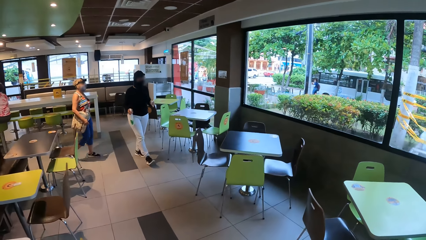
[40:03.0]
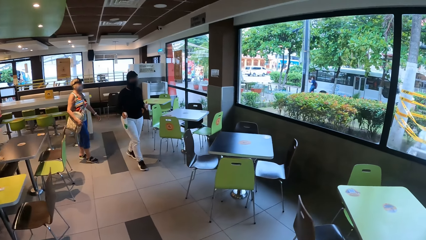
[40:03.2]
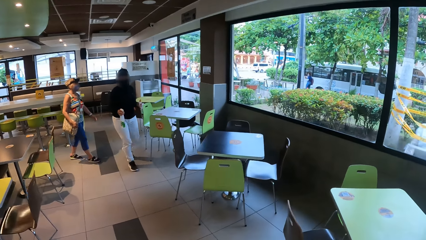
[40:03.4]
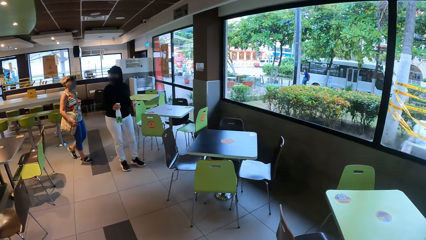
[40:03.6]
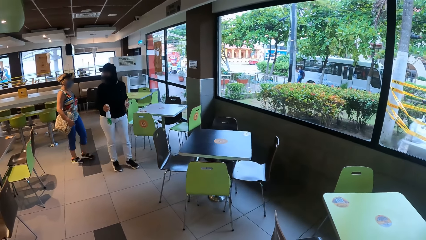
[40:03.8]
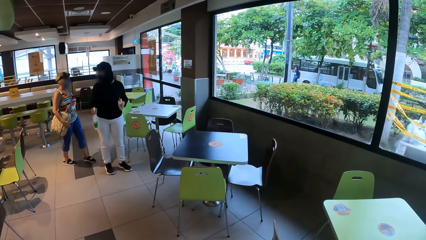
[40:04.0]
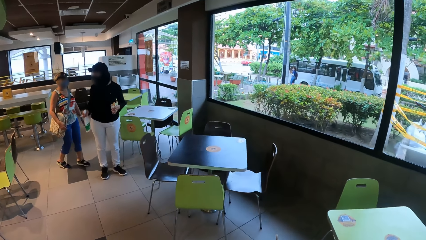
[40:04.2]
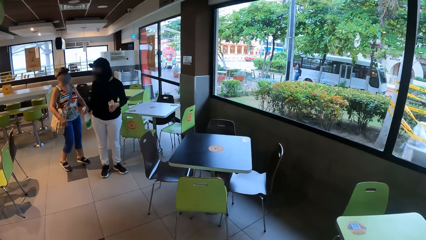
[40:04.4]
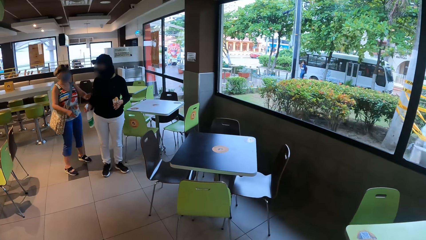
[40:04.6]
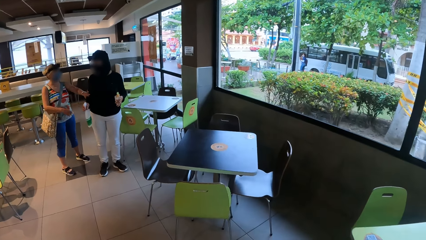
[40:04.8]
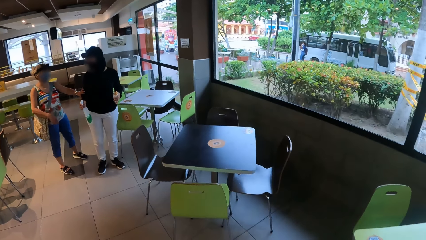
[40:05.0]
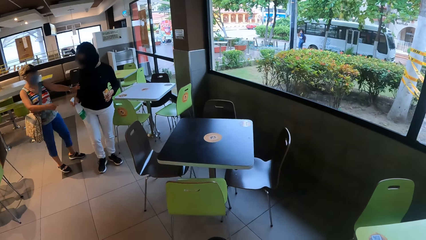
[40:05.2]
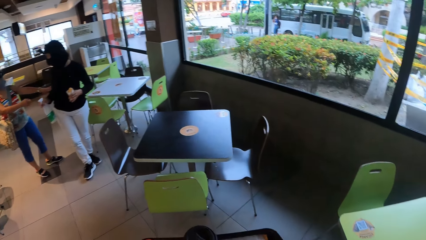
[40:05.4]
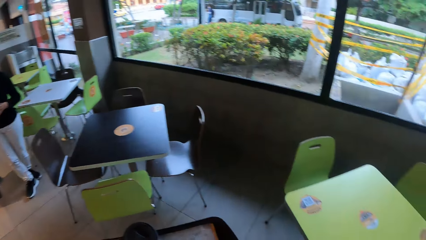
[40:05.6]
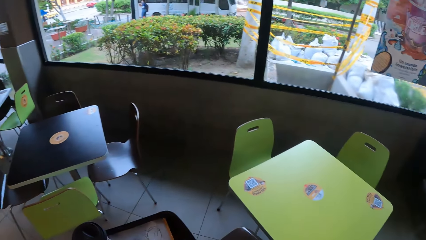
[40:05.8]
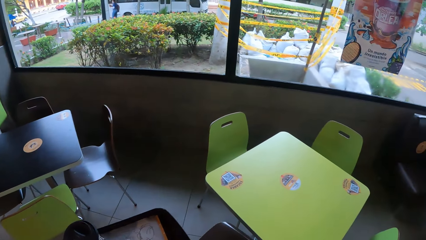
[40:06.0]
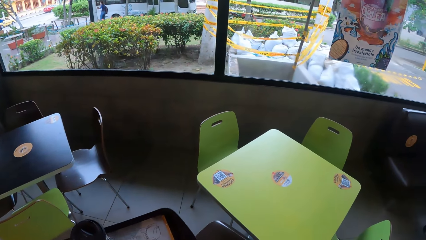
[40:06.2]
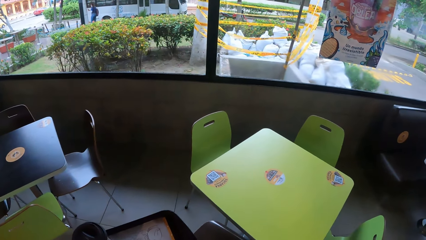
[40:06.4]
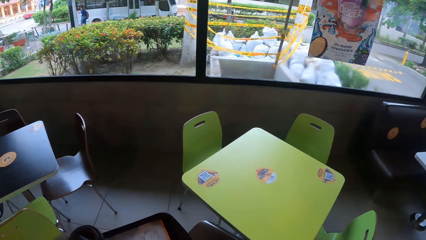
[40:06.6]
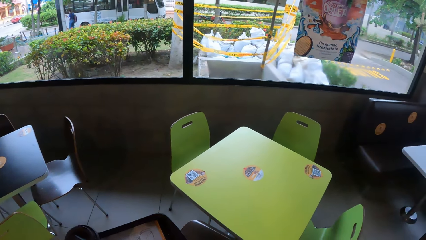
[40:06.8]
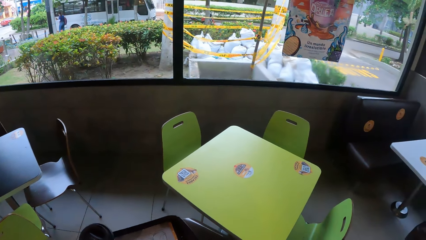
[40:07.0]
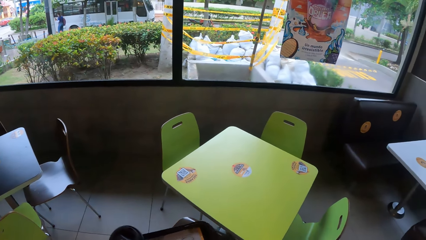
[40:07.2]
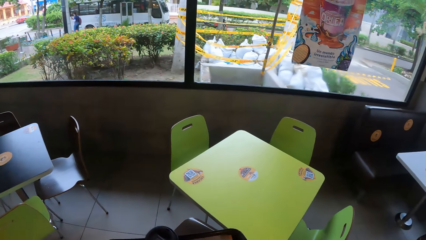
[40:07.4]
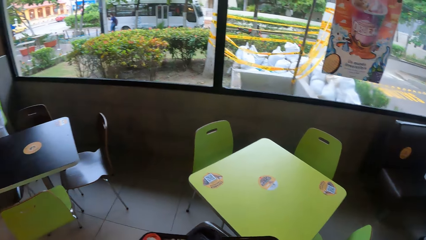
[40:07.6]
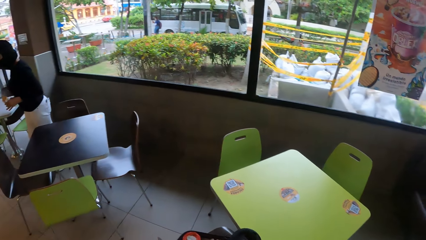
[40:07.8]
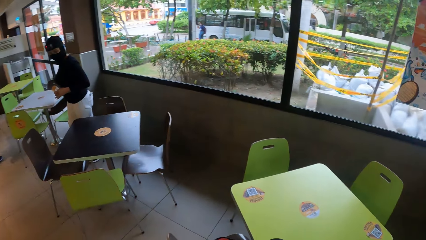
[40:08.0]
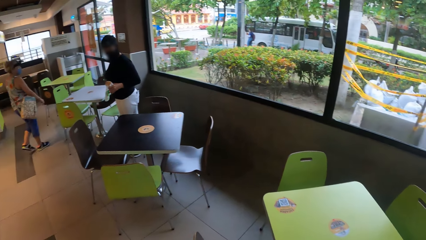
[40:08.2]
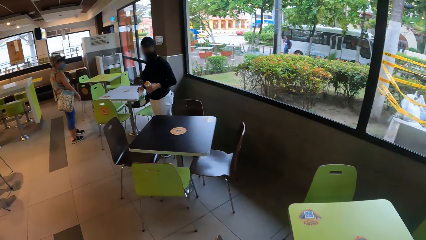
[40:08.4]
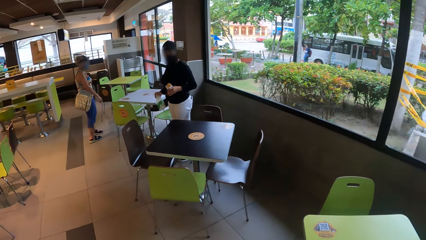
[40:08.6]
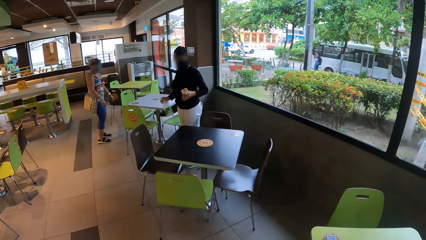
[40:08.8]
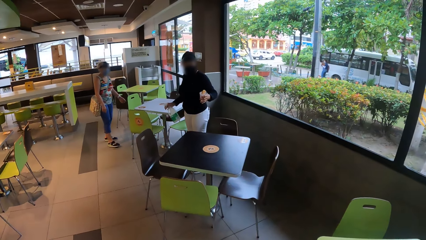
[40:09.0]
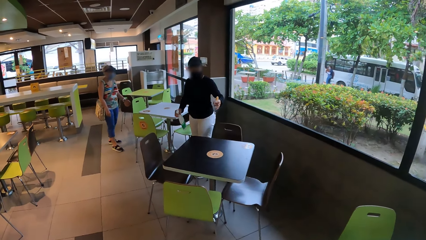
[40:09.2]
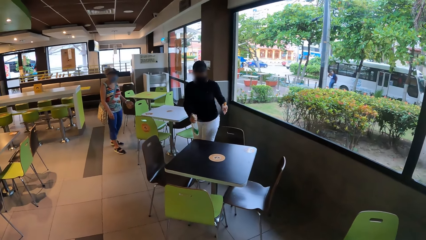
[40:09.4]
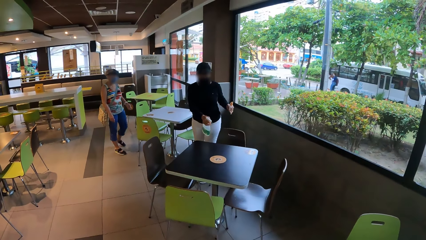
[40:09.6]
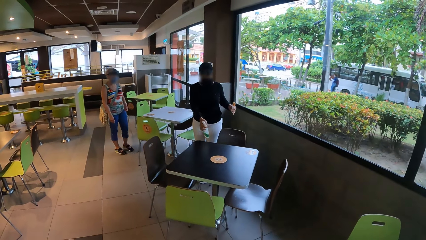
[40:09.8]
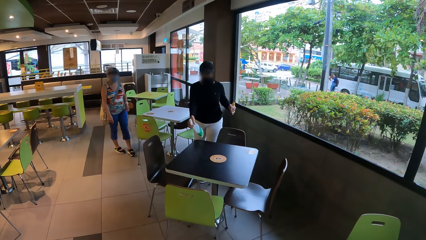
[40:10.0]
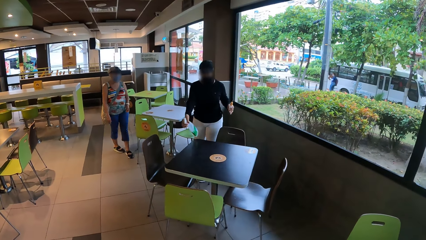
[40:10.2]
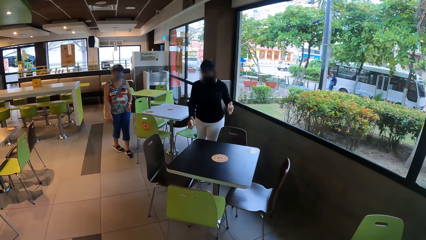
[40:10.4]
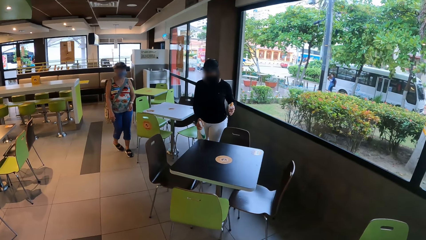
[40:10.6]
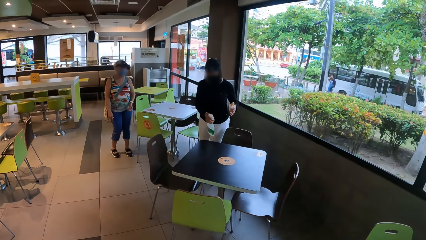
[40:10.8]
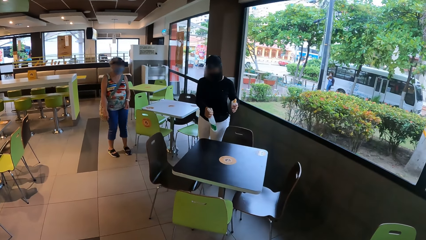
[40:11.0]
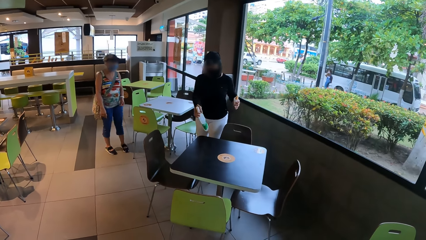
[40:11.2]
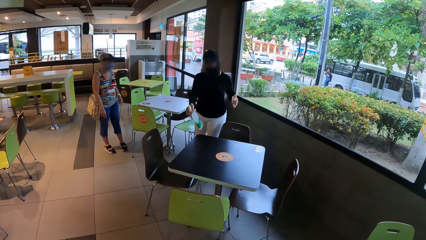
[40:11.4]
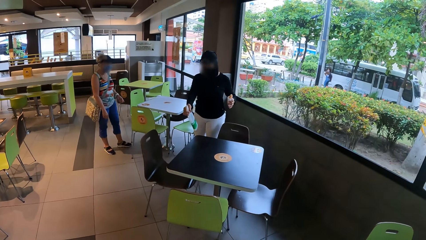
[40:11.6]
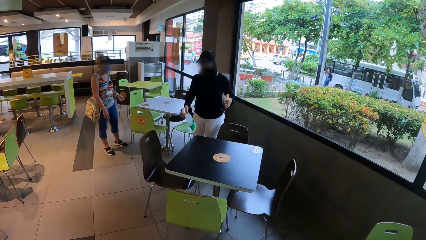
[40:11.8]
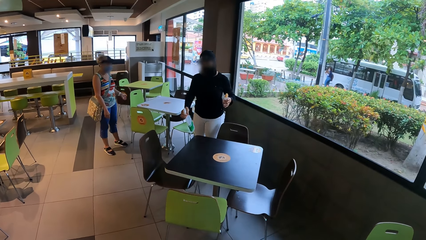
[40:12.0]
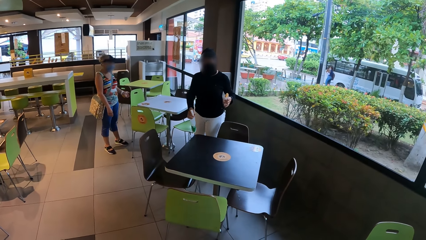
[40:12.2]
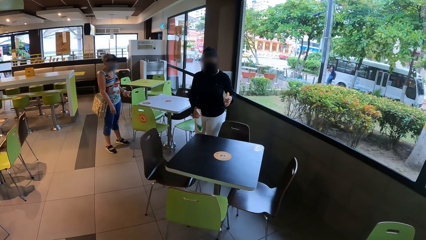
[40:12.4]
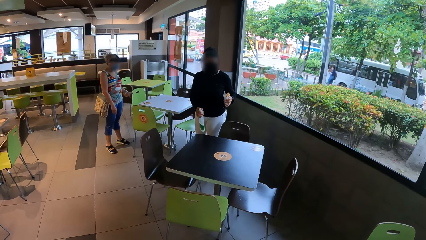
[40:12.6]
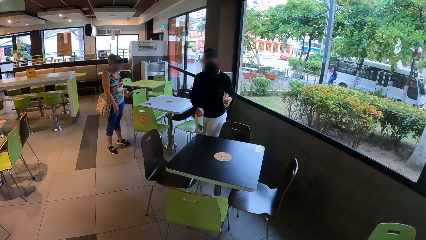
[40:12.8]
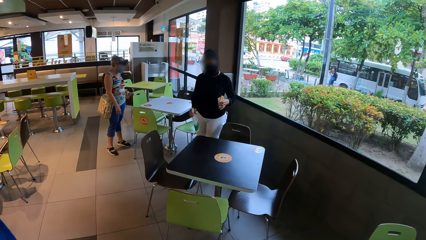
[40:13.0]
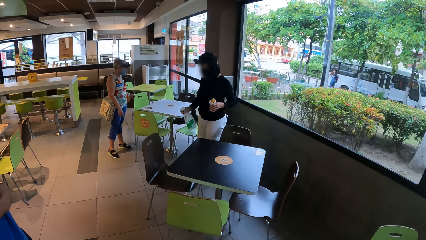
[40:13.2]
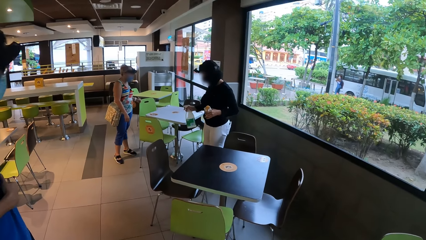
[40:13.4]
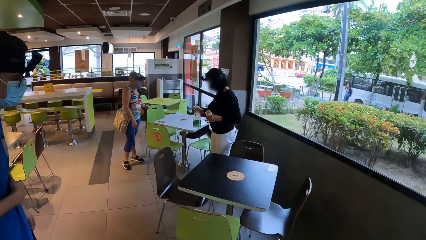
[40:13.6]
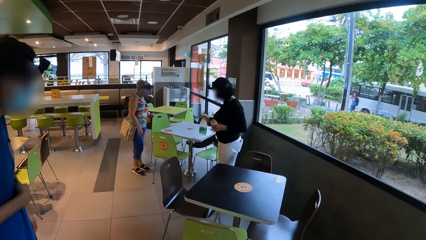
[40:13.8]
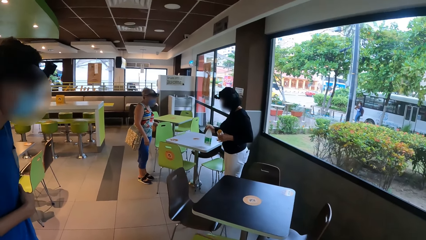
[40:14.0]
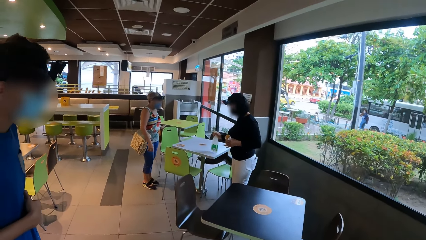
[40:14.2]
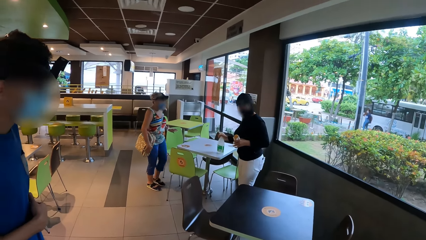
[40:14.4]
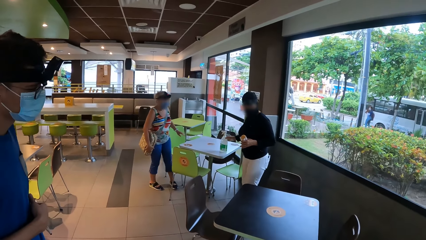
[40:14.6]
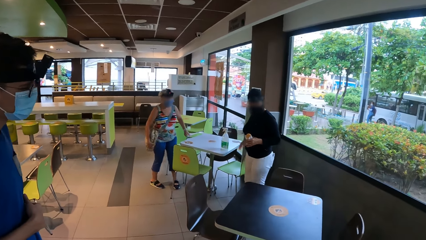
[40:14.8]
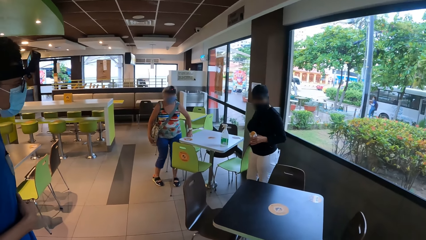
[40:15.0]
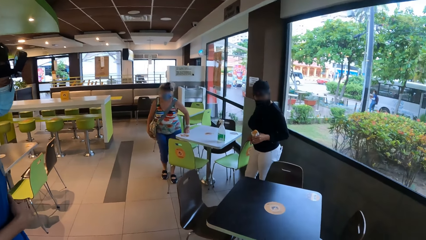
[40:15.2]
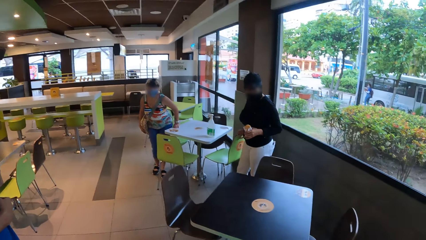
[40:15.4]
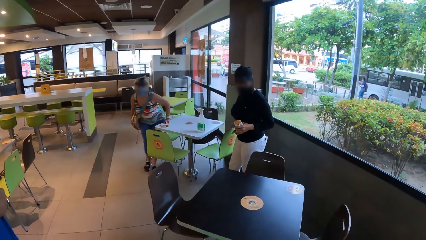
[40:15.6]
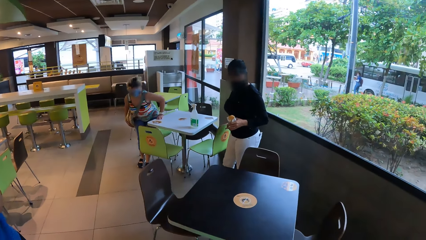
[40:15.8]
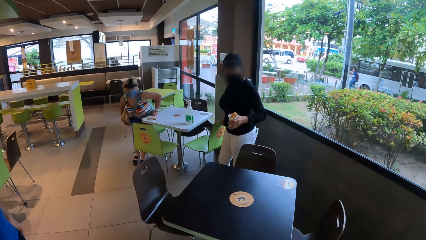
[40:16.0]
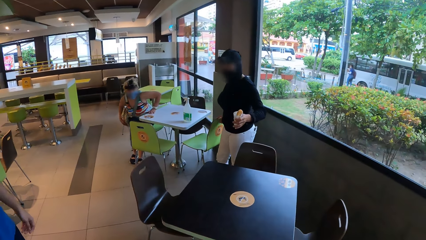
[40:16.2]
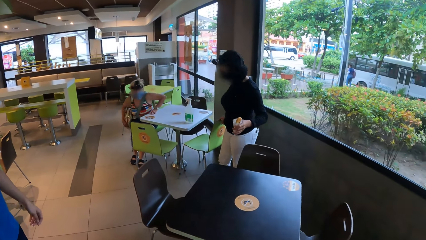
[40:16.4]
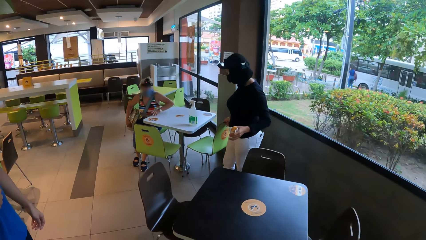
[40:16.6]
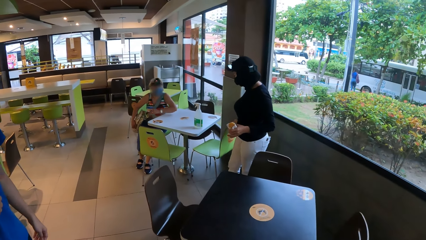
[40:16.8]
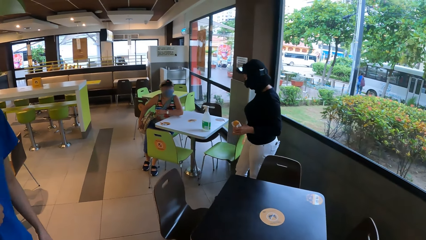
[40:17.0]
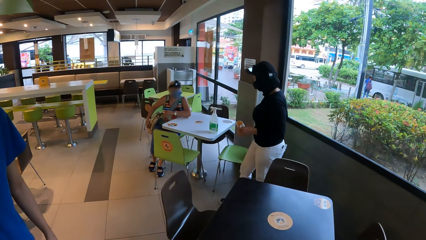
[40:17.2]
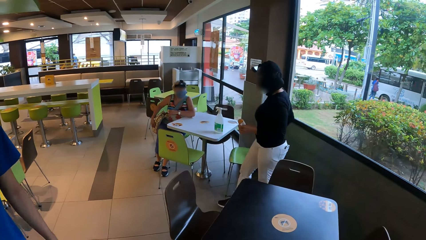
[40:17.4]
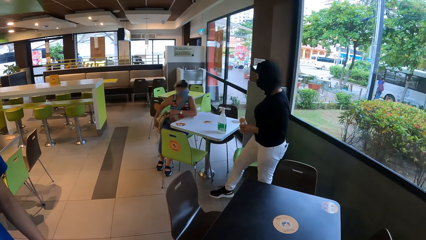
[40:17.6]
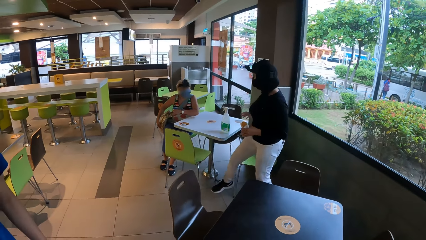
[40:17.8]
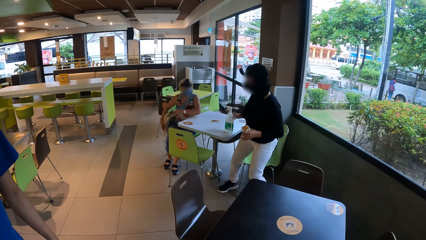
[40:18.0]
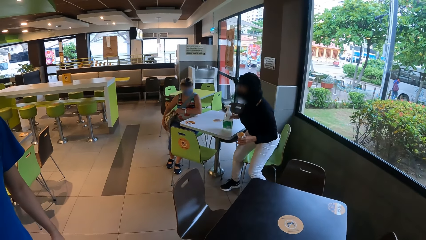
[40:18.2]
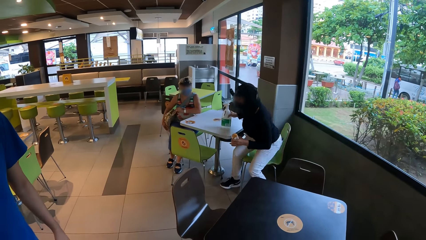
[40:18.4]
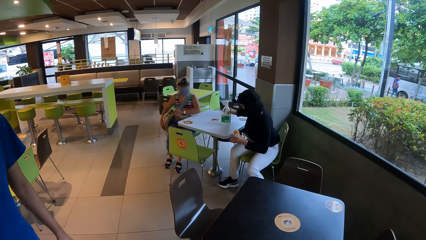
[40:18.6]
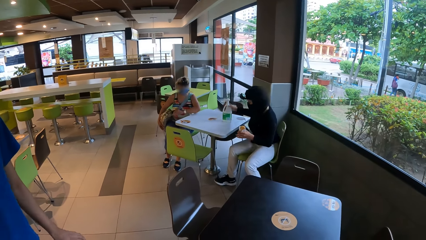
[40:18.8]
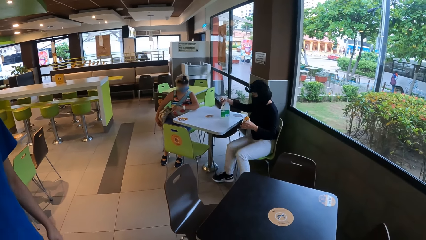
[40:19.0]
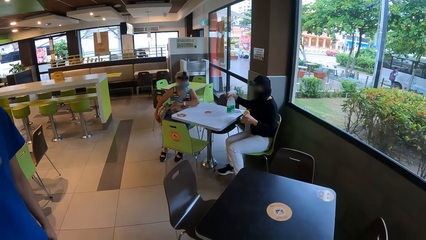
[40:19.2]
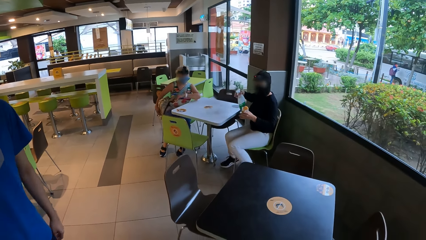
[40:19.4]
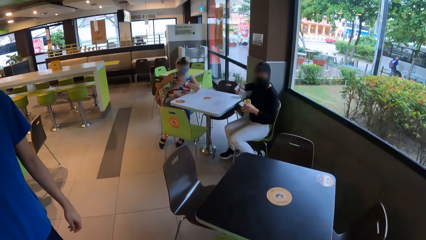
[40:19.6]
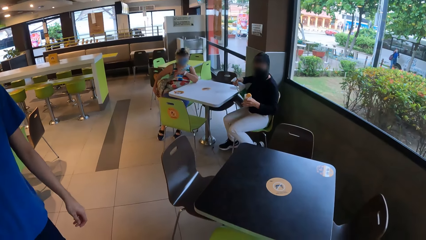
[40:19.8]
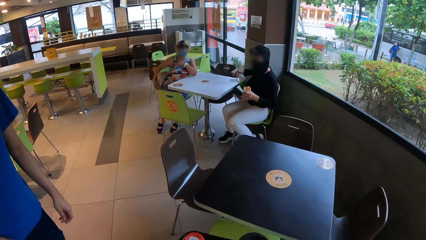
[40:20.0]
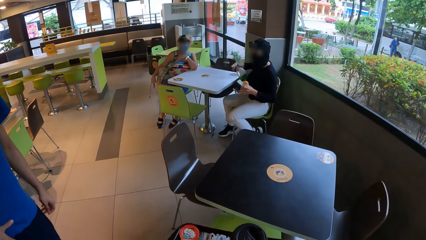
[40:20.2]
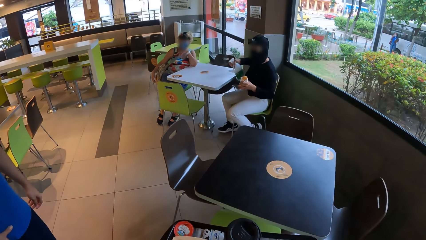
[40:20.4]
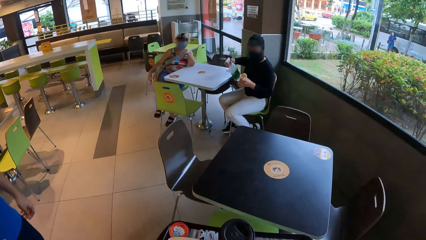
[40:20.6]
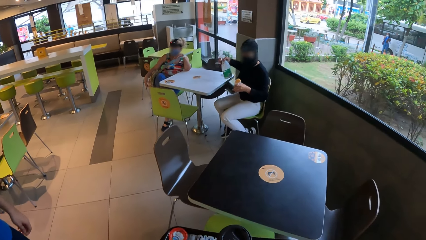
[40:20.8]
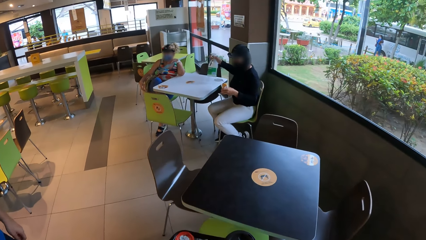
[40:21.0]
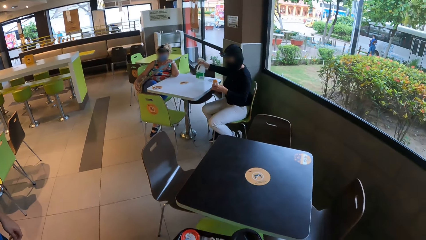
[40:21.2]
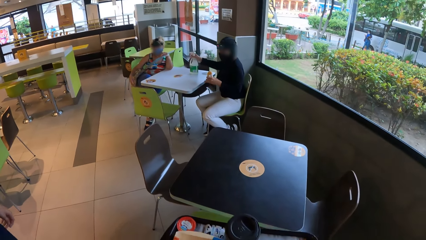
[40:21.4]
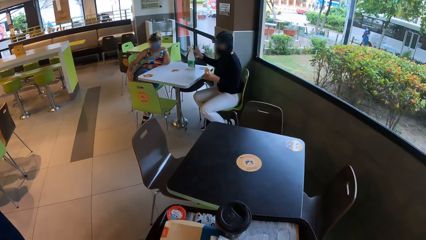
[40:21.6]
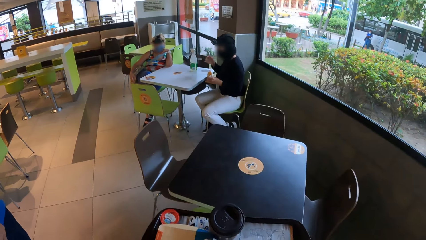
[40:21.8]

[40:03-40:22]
A woman stands. Another woman signs. The camera wearer stands. They look around the restaurant. The other woman walks. The first woman sprays the table. The camera wearer looks at the two women. The other woman moves a chair. The camera wearer looks at a man. The first woman puts the spray on the table. The other woman holds a bag, holds the table and sits. The first woman pulls a chair. The other woman holds the bag. The first woman moves the spray and sits. The camera wearer looks at the two women. The first woman sprays the table.
